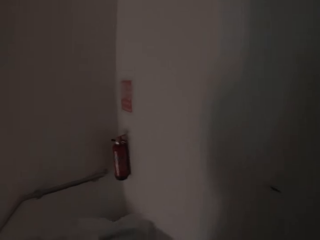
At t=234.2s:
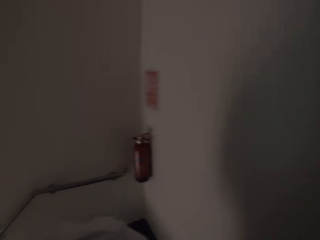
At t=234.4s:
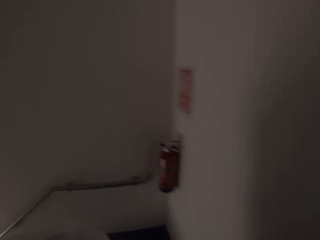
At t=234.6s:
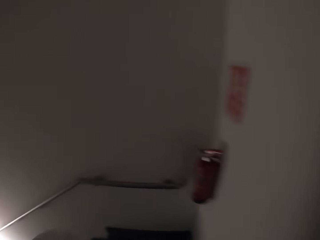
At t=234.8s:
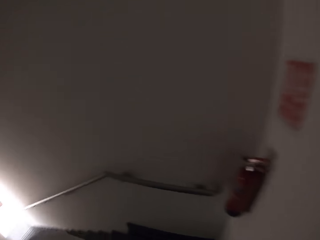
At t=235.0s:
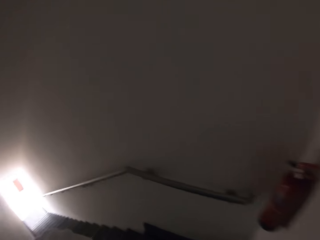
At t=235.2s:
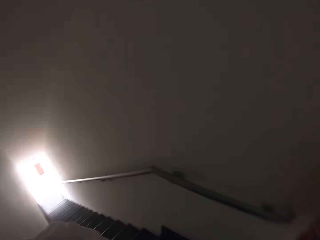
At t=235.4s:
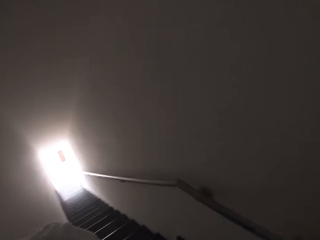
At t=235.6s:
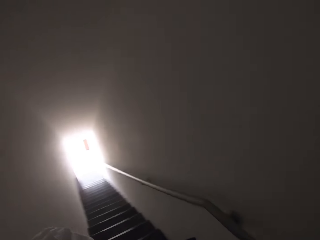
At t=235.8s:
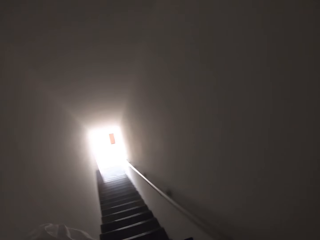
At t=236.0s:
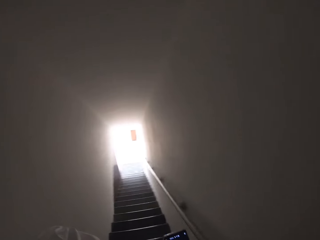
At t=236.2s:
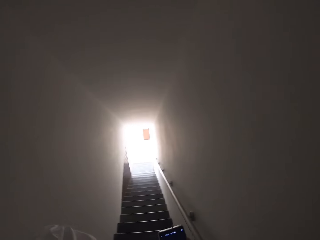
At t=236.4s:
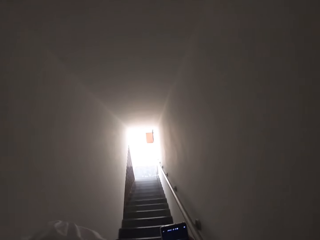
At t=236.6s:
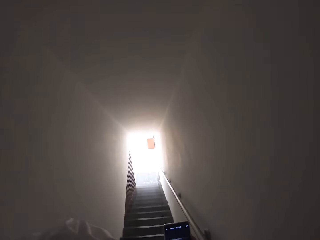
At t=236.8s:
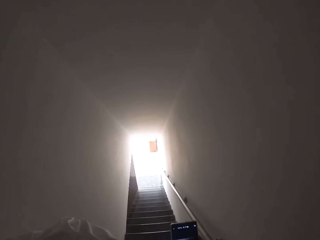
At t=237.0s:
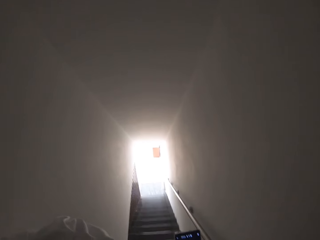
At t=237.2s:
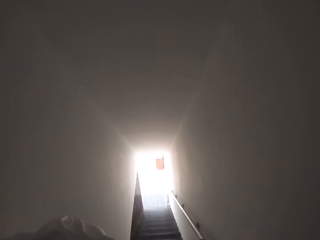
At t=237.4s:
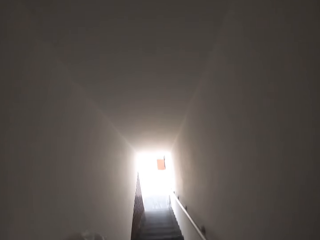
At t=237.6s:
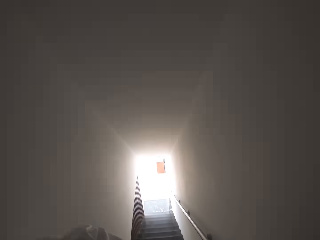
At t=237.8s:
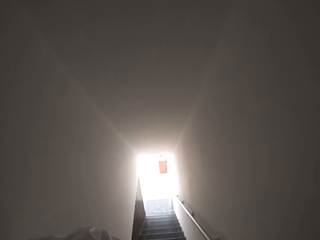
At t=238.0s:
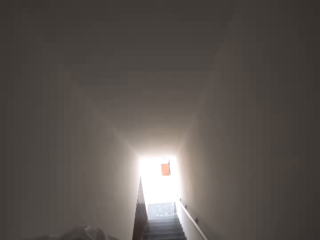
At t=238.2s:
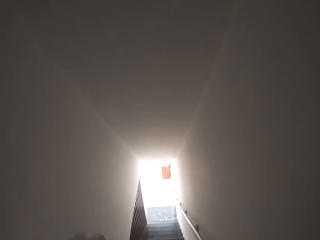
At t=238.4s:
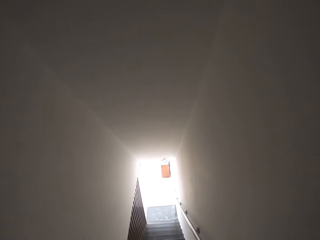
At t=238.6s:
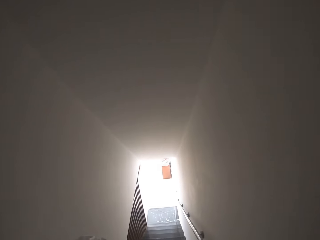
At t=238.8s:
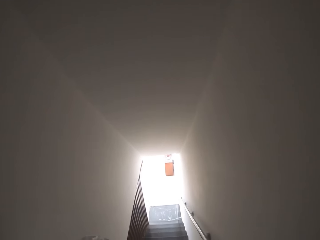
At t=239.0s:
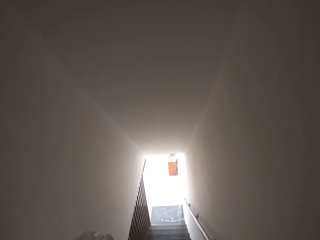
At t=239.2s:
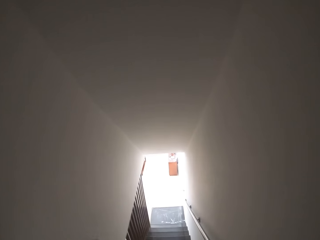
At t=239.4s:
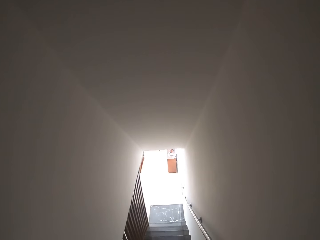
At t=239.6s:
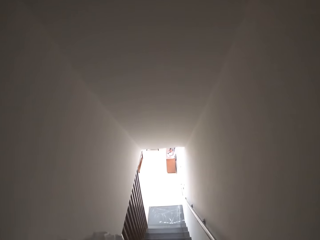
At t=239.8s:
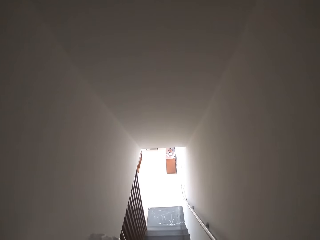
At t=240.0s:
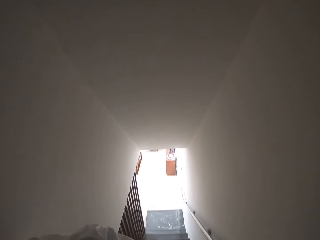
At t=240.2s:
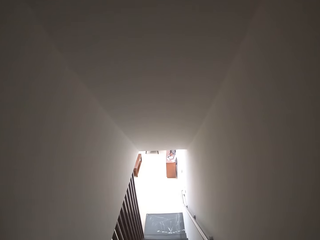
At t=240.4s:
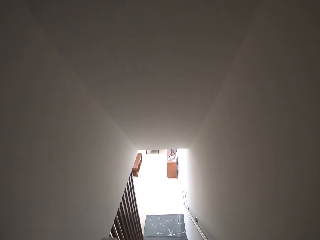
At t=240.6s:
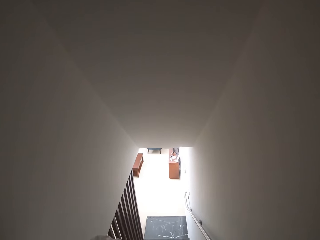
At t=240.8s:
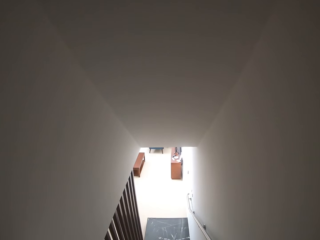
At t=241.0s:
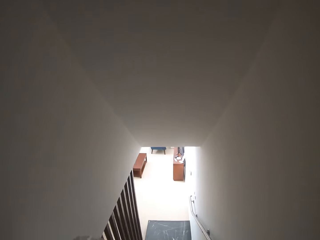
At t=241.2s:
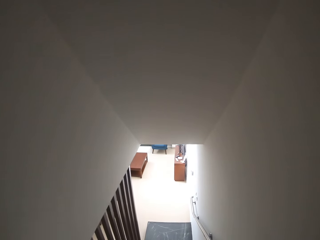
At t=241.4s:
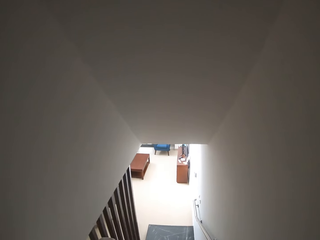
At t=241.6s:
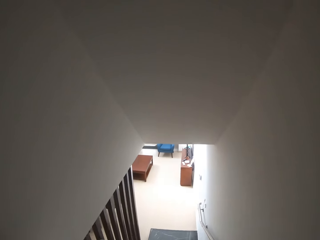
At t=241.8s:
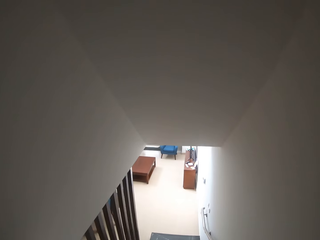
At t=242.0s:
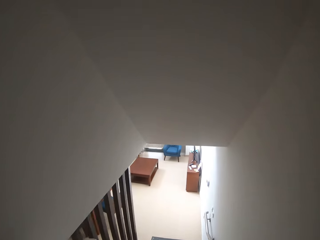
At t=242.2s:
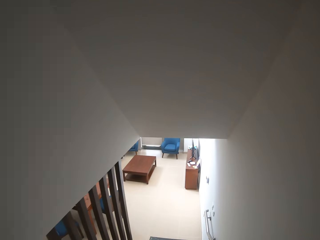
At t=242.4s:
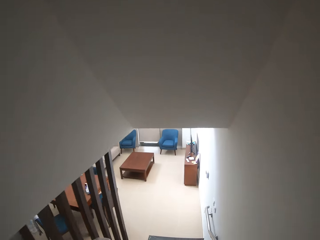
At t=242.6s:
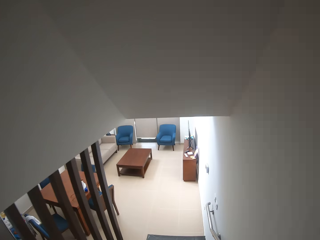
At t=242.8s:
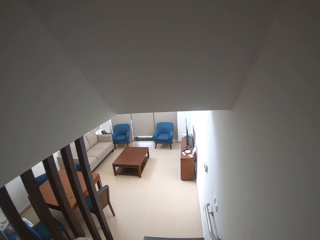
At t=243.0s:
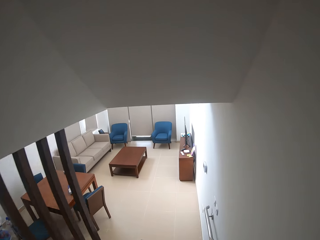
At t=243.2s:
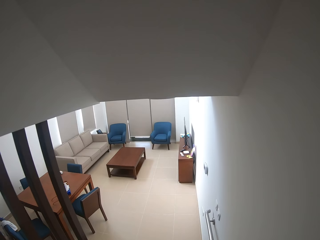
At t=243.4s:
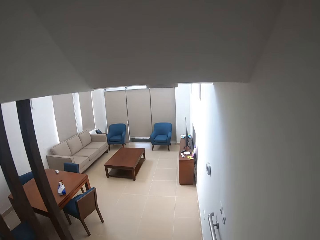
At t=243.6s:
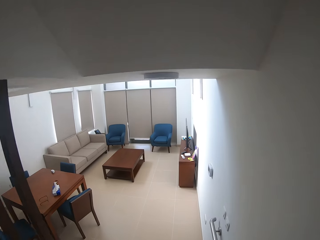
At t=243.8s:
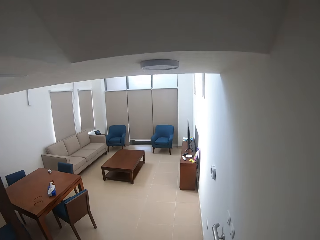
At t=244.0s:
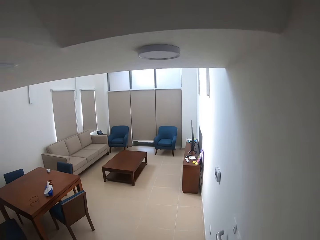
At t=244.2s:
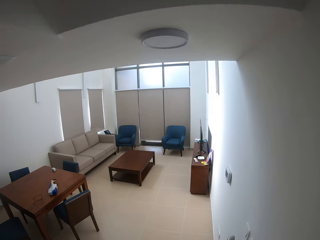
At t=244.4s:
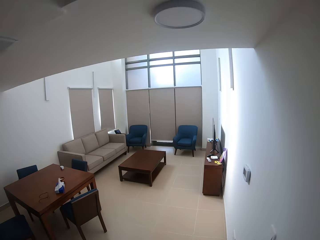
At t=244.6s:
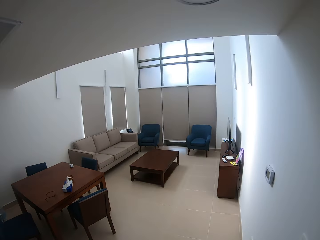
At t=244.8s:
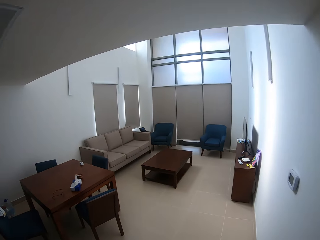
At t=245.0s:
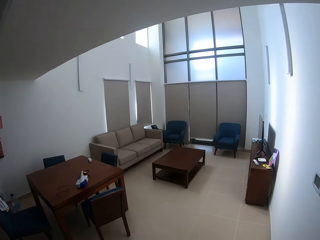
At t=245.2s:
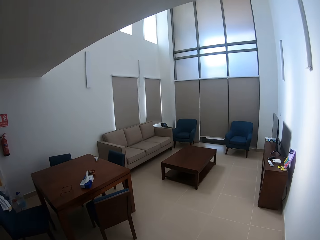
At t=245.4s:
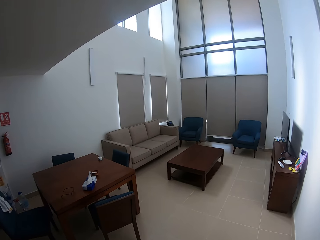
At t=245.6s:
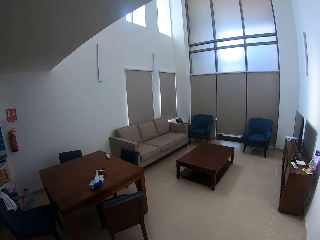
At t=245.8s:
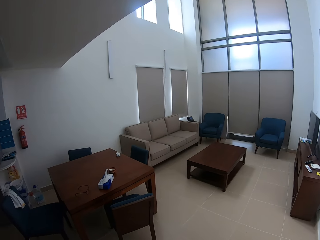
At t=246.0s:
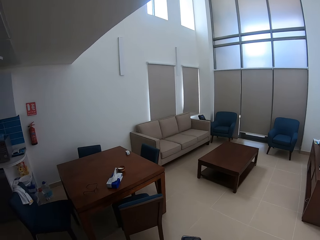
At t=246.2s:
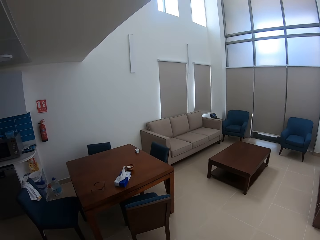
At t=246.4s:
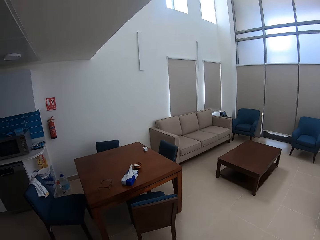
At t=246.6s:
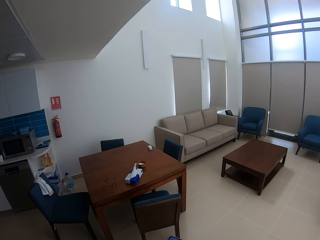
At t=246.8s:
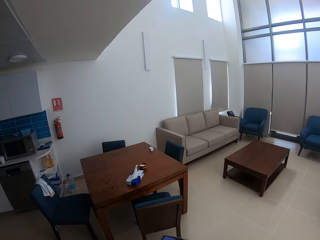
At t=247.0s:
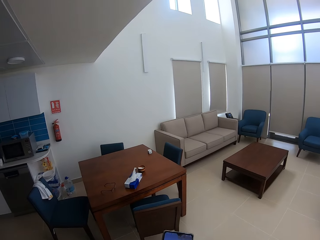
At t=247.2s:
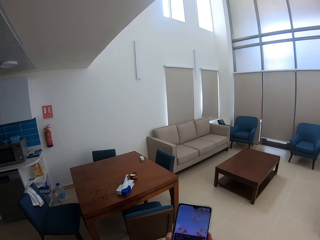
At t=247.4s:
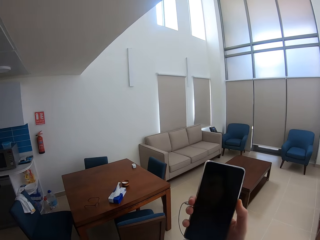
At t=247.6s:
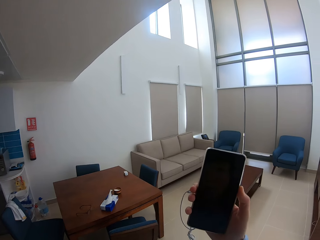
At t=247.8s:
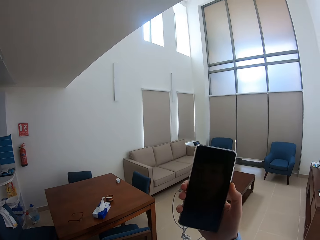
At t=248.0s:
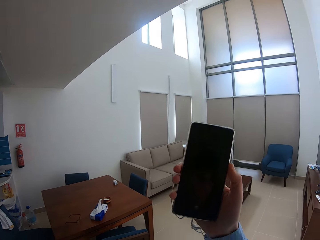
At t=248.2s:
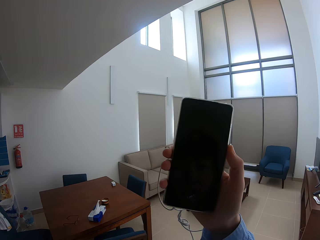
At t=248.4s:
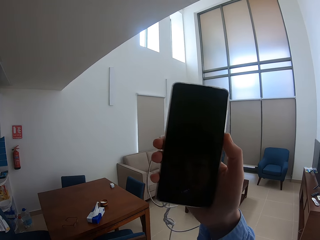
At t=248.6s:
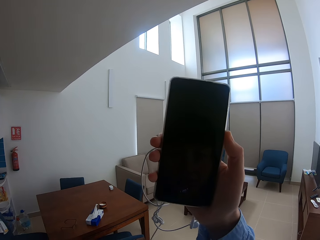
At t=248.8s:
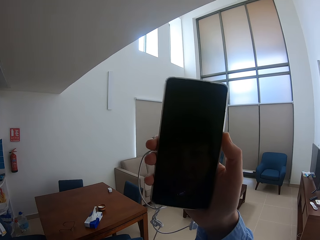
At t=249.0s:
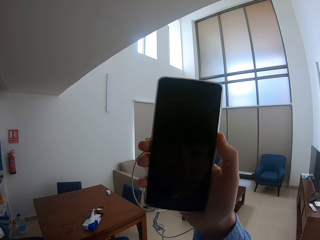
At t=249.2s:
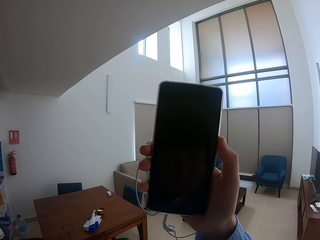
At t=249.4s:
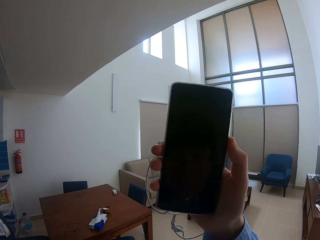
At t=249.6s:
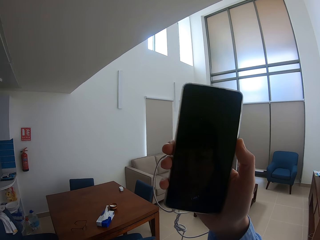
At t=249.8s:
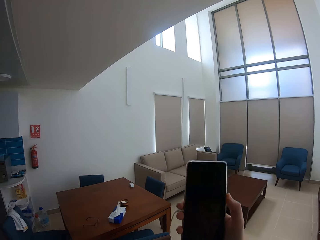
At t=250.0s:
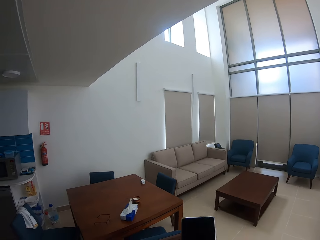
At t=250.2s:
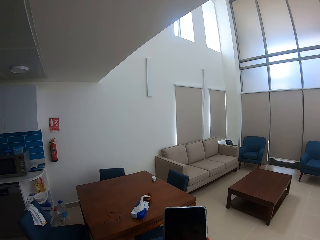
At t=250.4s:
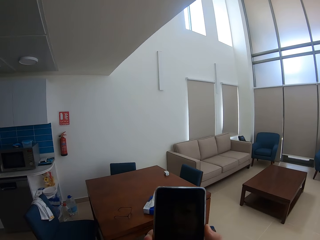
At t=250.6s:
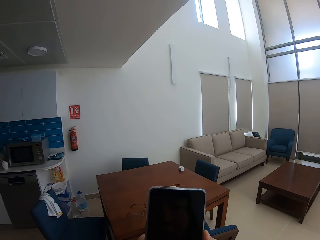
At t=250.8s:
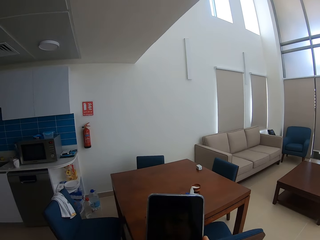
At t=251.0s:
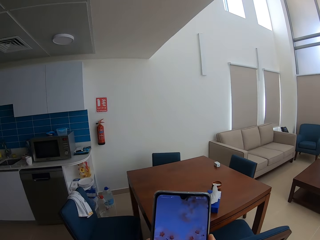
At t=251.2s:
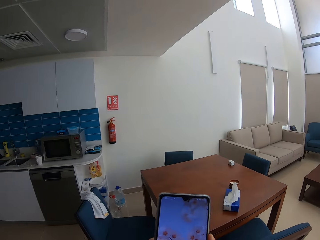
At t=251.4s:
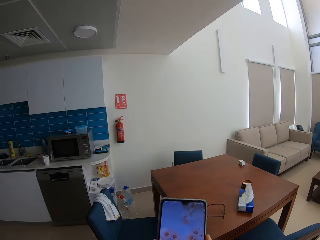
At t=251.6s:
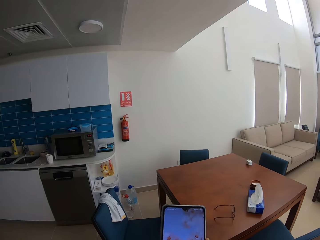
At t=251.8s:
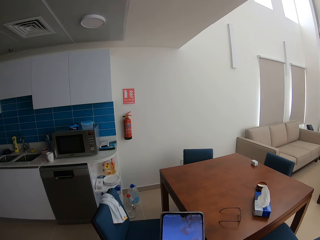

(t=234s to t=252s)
The camera wearer walks down the stairs. They walk in the living room. They lift a phone. They look at the phone. They turn on the phone screen light.

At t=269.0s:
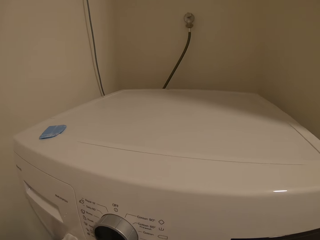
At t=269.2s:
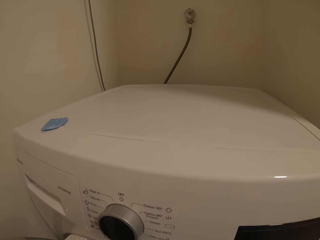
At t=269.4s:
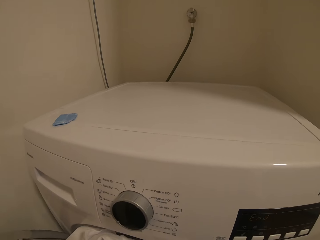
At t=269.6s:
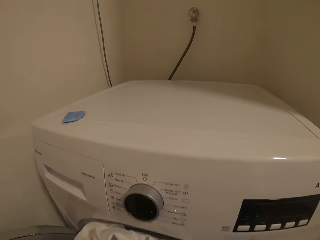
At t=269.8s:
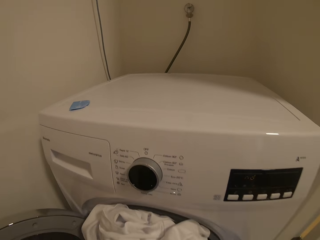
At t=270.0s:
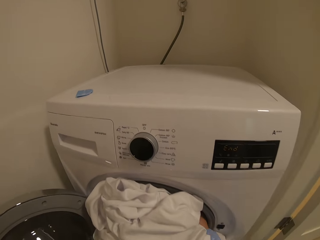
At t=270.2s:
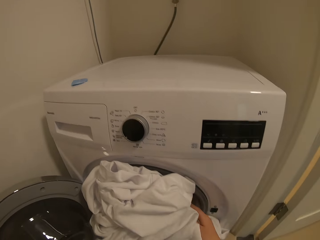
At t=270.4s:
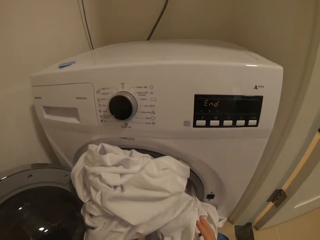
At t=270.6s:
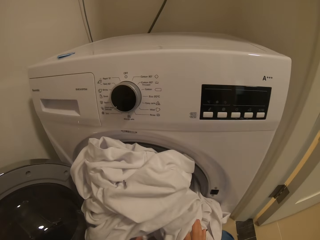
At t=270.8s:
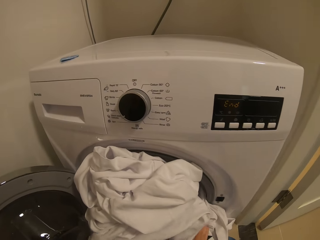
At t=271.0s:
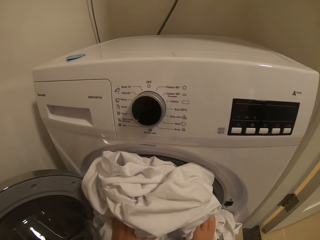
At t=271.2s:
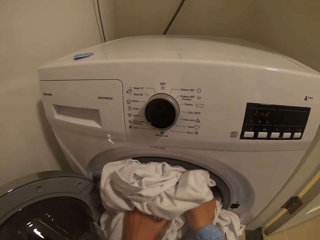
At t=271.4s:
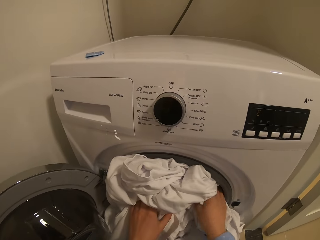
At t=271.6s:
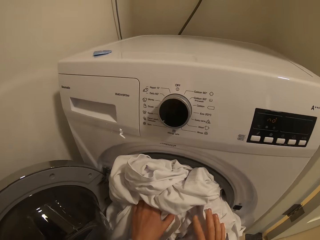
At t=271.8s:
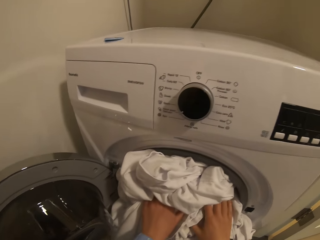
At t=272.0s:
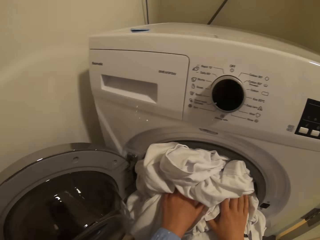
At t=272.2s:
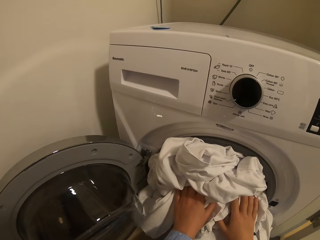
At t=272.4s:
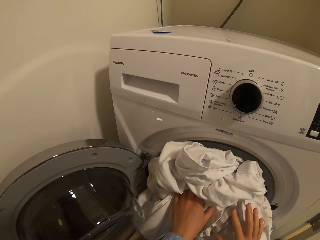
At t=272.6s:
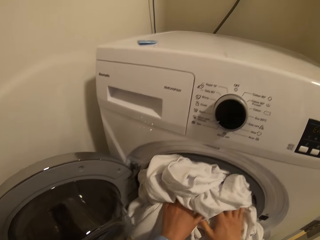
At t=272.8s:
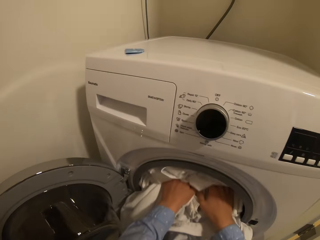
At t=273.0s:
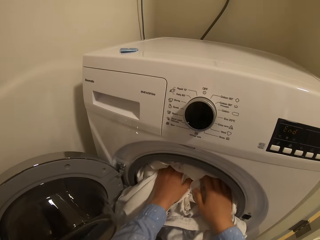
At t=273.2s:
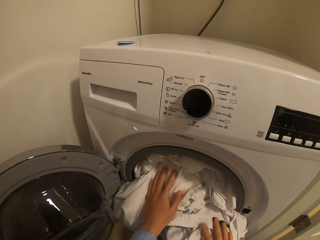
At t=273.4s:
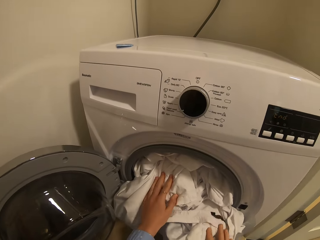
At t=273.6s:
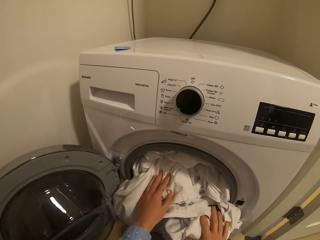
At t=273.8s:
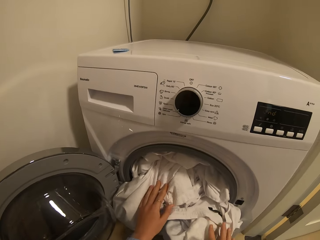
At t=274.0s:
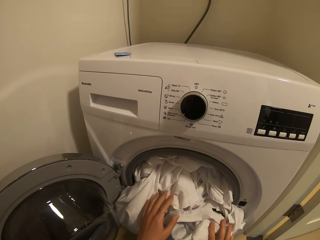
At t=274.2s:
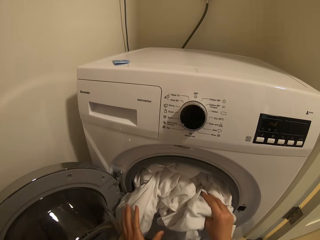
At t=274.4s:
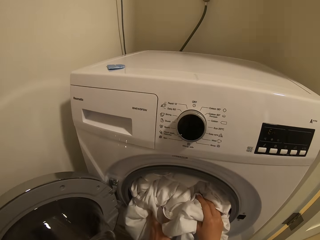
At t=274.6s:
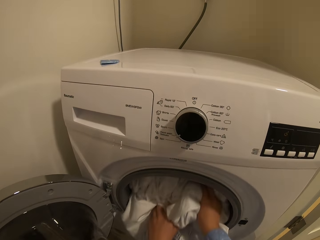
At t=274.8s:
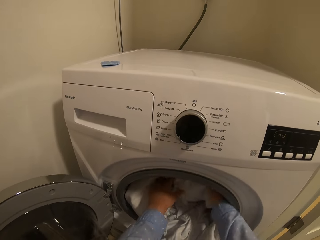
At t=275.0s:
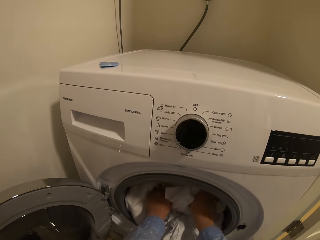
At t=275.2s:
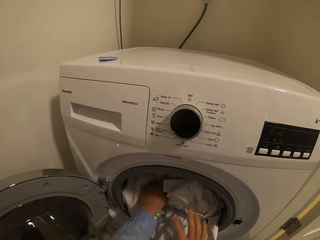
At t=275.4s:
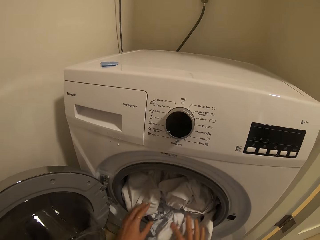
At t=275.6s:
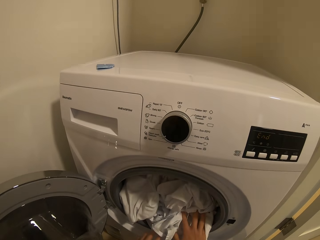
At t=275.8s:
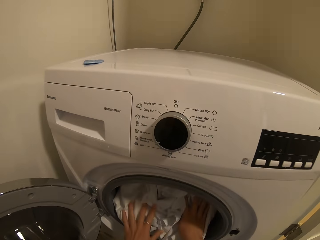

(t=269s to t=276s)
The camera wearer puts the beddings or clothes in a washing machine. They push in the clothes.
